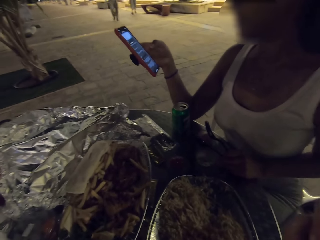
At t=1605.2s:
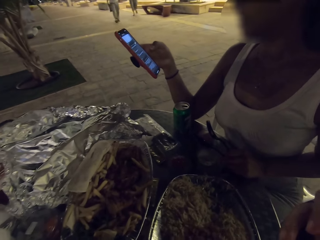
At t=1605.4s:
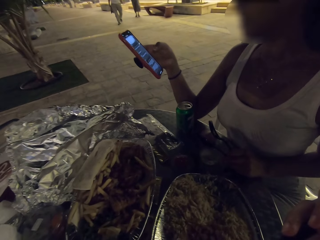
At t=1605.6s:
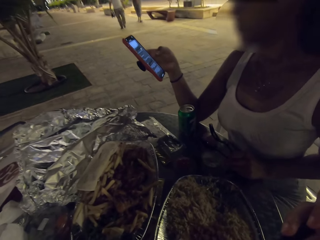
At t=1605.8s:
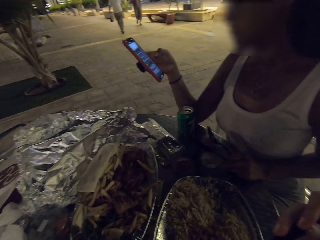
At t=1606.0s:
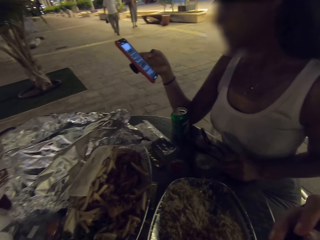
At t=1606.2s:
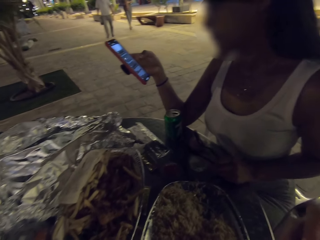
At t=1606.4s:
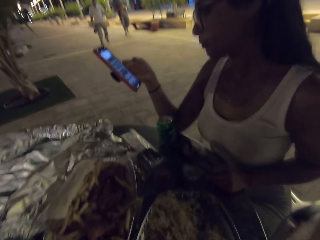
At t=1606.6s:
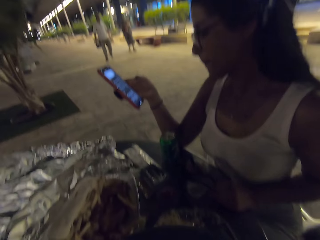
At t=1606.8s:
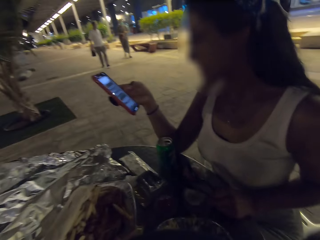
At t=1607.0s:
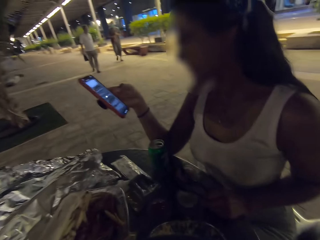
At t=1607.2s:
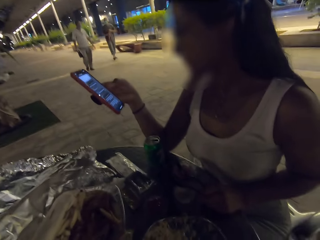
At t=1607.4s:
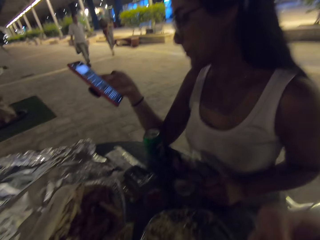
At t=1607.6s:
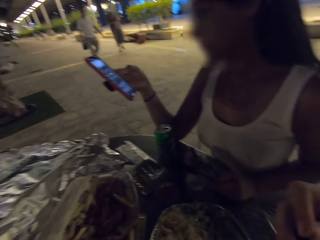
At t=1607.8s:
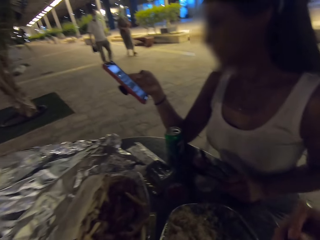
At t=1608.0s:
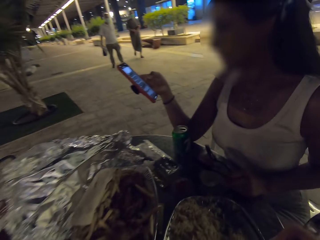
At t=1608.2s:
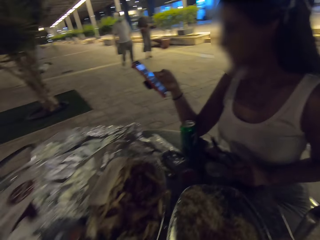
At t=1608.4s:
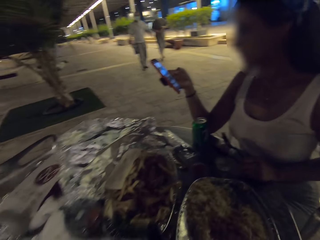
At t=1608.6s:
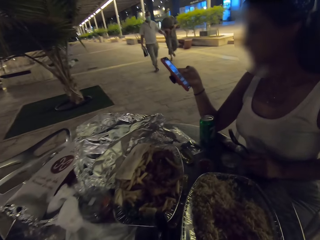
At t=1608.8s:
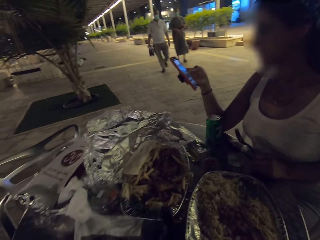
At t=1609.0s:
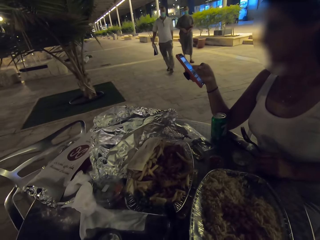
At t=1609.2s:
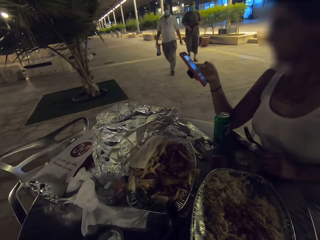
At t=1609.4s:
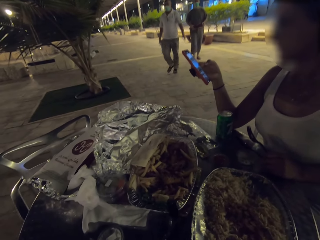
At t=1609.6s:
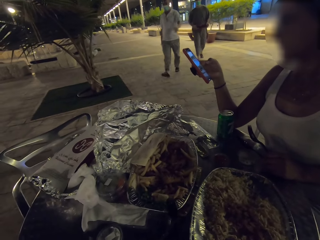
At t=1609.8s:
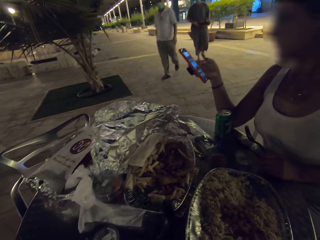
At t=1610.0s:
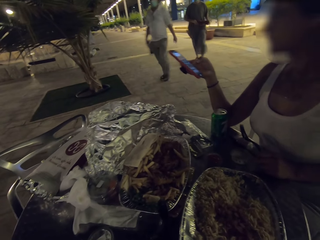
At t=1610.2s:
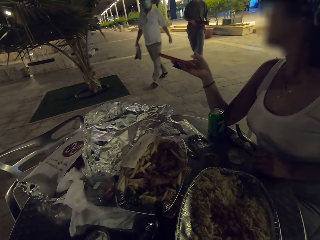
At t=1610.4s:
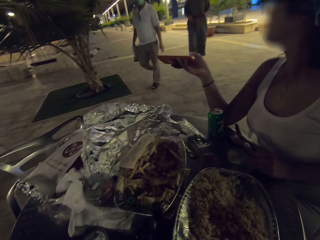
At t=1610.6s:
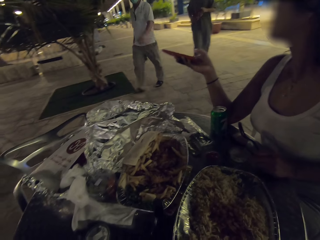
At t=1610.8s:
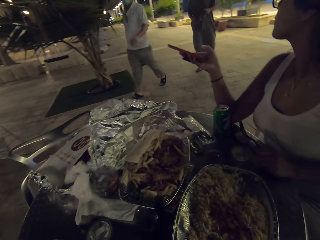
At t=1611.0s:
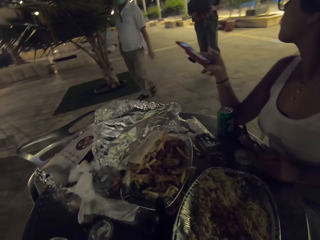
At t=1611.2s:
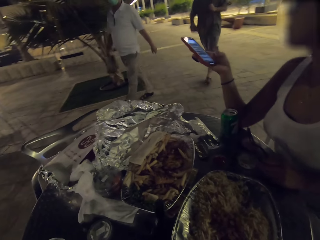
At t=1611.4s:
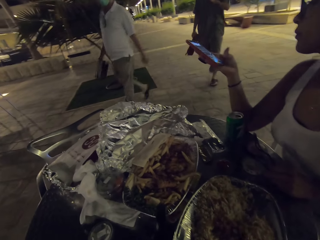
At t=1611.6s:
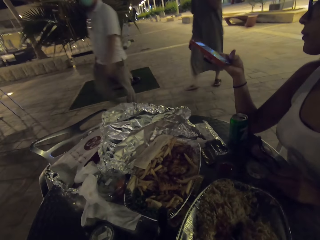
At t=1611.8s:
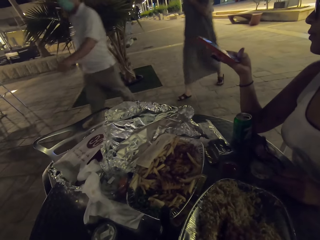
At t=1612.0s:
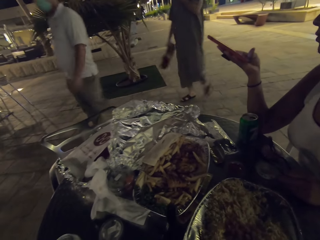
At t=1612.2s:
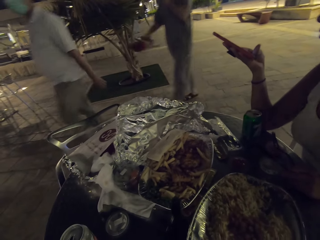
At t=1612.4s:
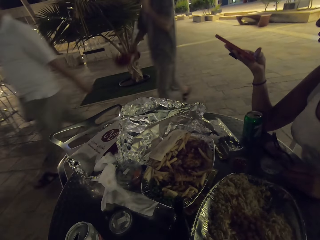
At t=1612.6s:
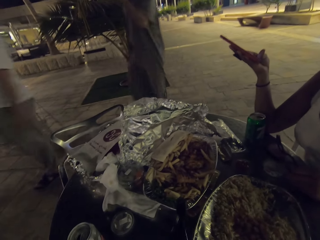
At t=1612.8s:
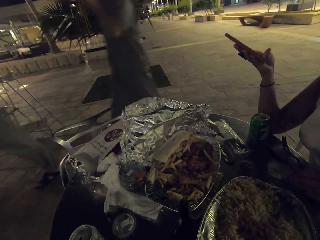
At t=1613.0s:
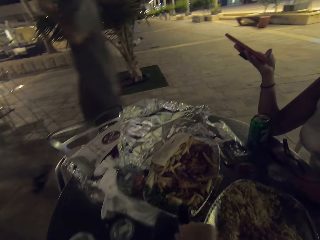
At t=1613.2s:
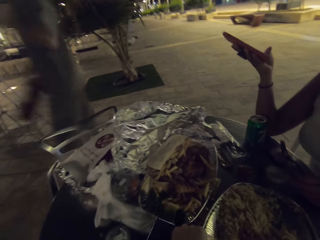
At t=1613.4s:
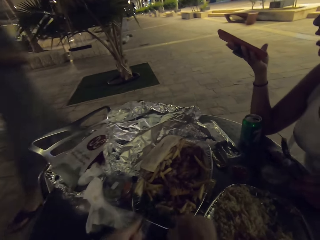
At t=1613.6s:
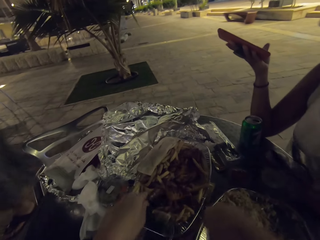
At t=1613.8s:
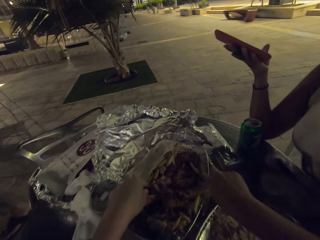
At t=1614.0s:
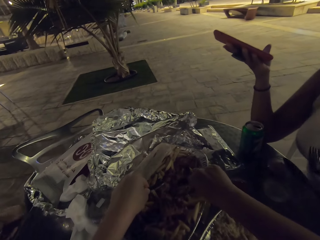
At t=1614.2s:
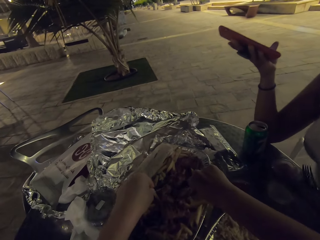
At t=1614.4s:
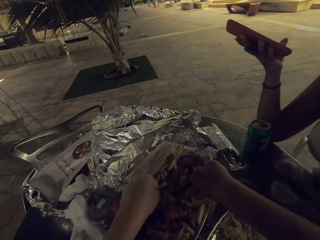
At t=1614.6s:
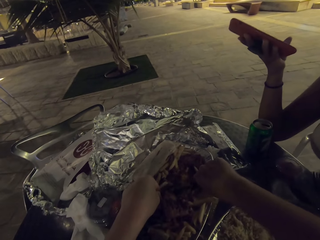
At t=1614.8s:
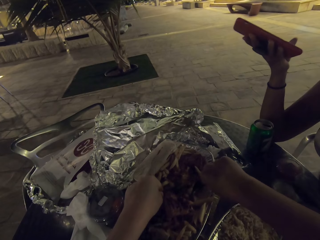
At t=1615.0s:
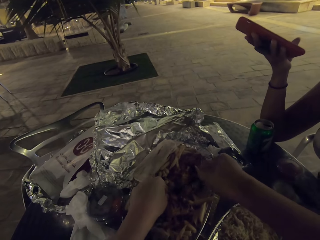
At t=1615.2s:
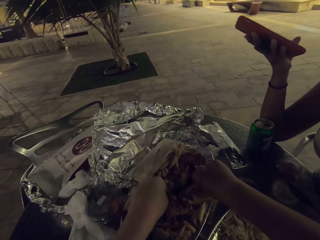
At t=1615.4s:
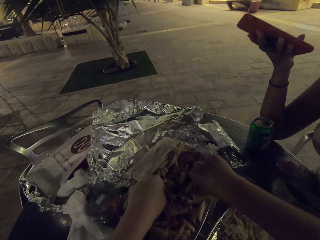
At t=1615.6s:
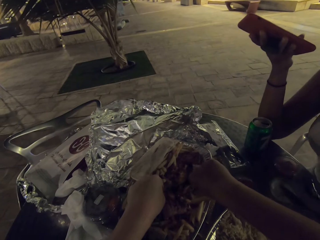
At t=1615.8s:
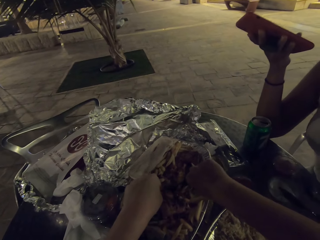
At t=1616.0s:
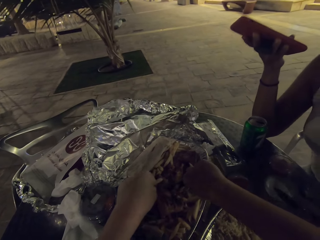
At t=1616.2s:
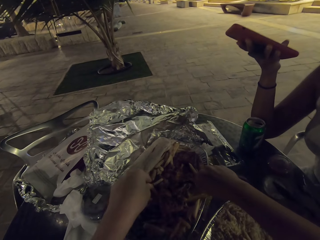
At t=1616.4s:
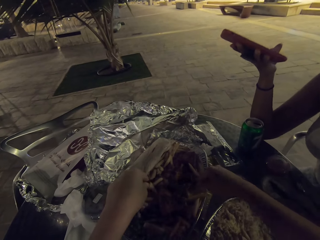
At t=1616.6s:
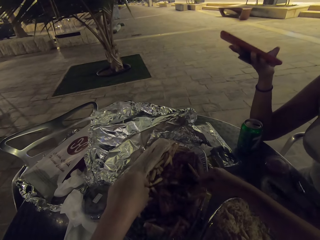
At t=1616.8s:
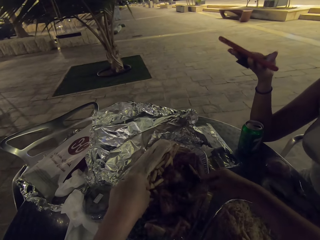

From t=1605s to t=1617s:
A person scrolls the phone.

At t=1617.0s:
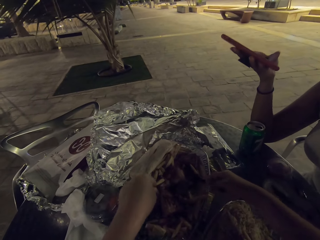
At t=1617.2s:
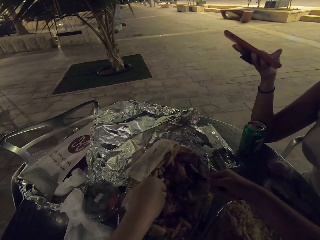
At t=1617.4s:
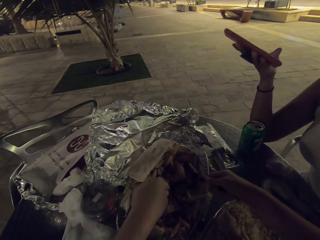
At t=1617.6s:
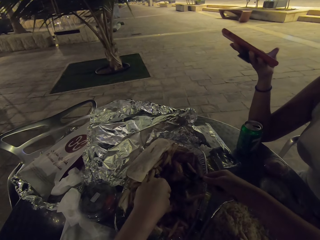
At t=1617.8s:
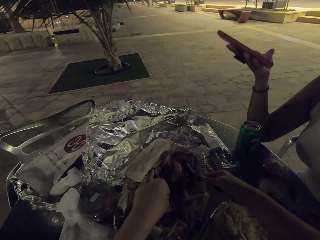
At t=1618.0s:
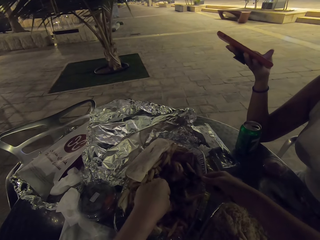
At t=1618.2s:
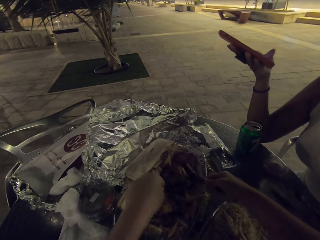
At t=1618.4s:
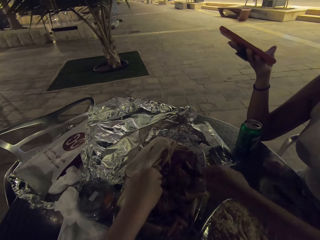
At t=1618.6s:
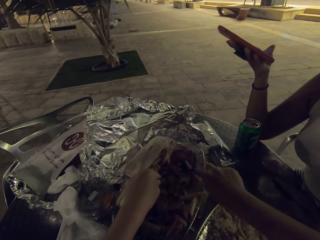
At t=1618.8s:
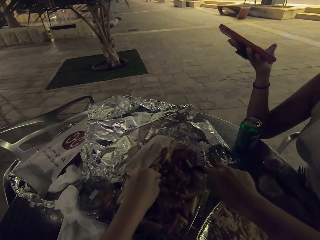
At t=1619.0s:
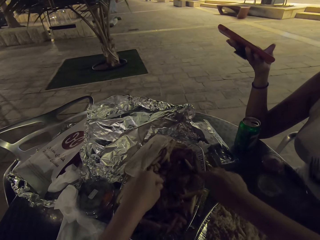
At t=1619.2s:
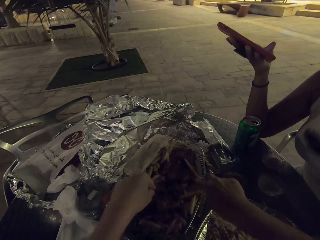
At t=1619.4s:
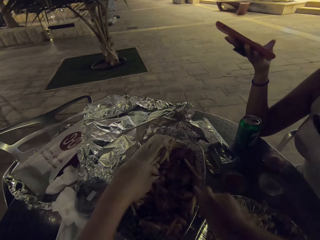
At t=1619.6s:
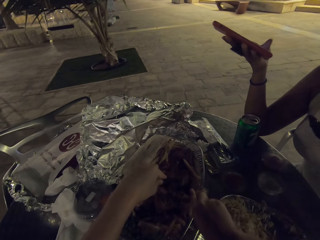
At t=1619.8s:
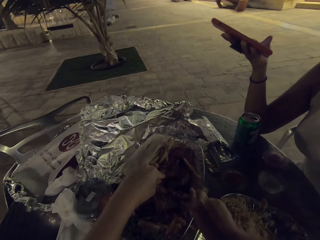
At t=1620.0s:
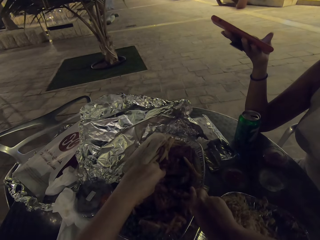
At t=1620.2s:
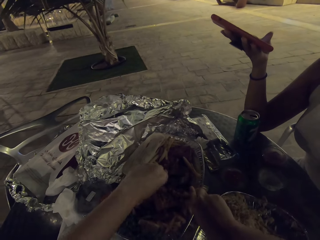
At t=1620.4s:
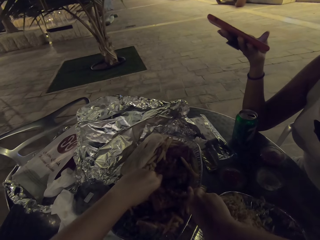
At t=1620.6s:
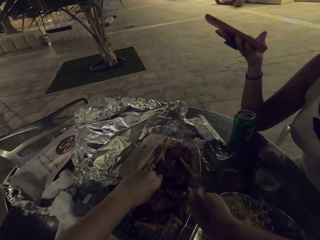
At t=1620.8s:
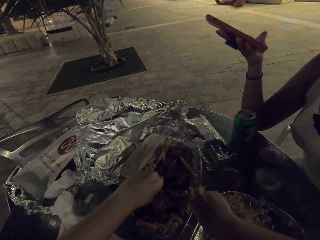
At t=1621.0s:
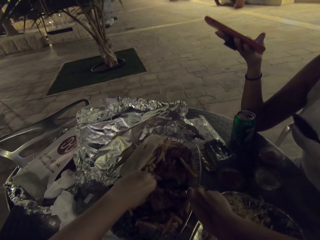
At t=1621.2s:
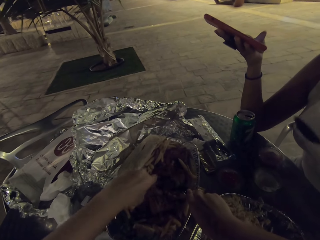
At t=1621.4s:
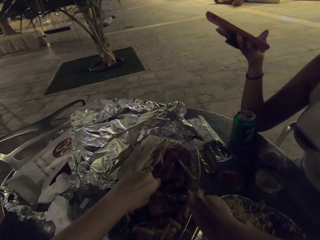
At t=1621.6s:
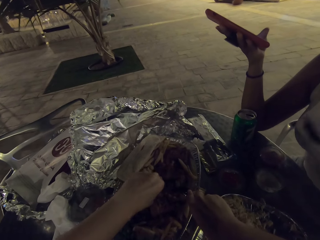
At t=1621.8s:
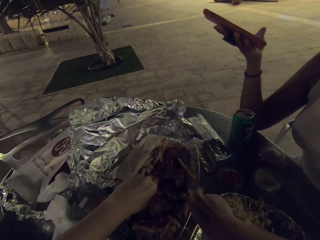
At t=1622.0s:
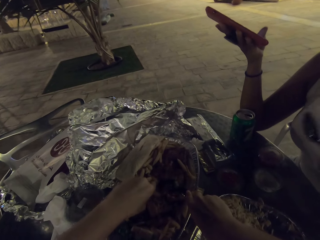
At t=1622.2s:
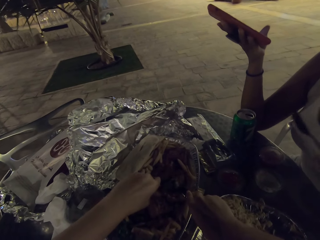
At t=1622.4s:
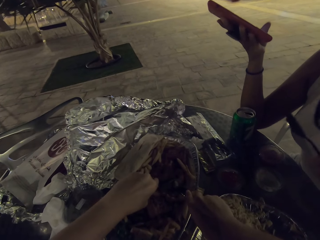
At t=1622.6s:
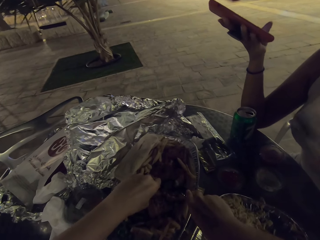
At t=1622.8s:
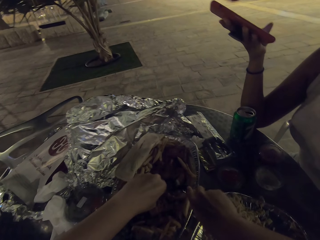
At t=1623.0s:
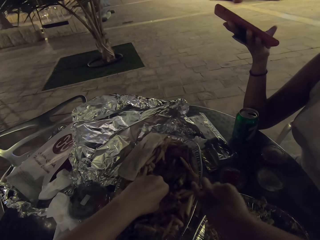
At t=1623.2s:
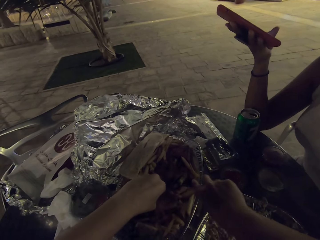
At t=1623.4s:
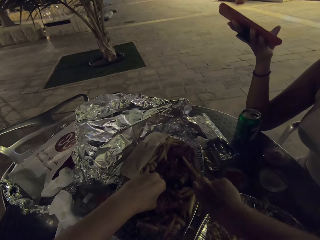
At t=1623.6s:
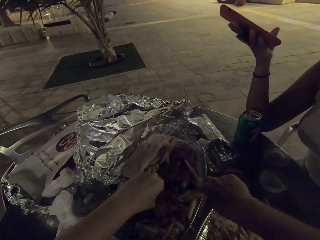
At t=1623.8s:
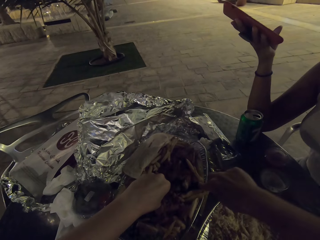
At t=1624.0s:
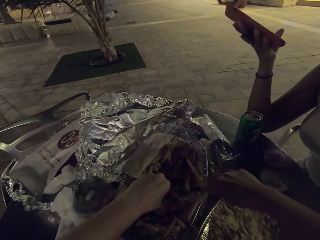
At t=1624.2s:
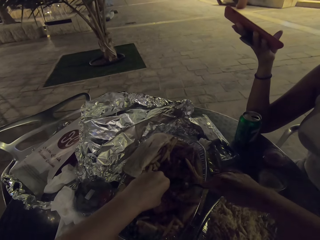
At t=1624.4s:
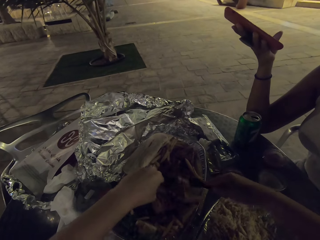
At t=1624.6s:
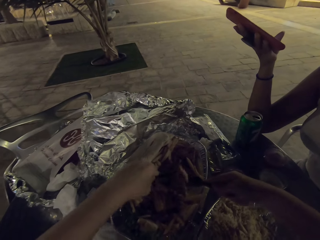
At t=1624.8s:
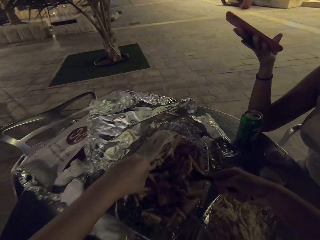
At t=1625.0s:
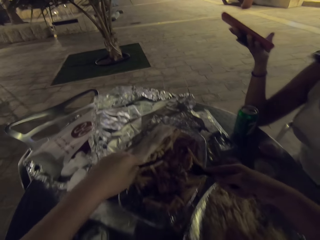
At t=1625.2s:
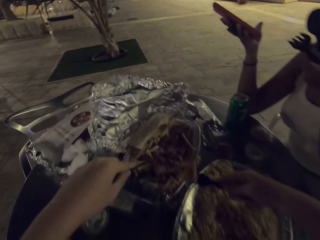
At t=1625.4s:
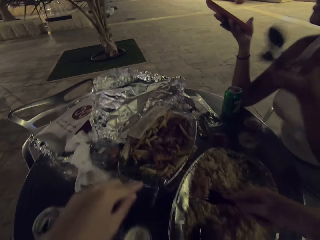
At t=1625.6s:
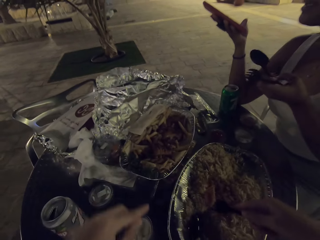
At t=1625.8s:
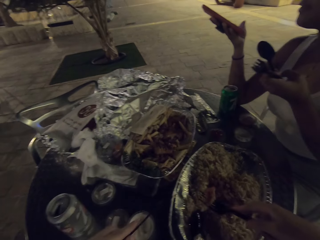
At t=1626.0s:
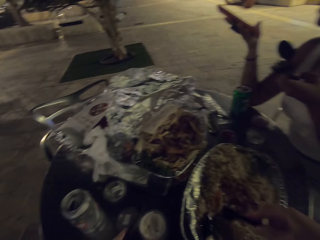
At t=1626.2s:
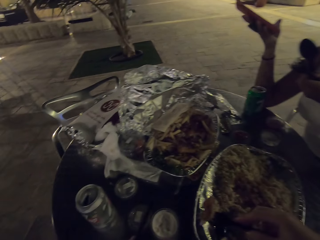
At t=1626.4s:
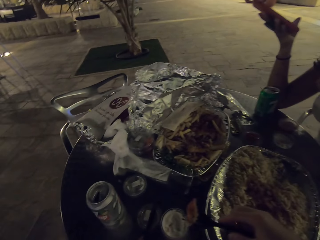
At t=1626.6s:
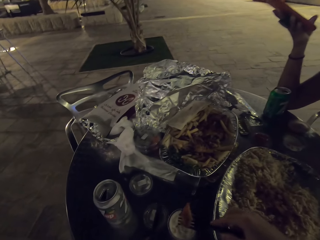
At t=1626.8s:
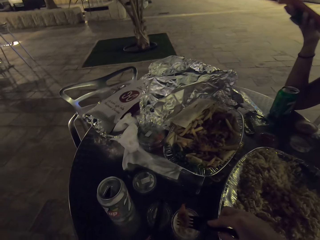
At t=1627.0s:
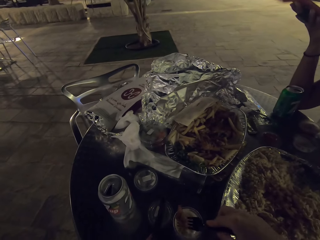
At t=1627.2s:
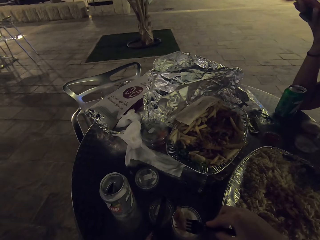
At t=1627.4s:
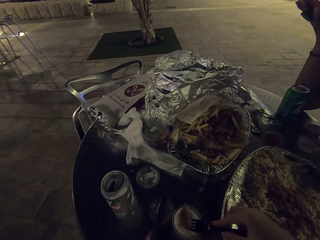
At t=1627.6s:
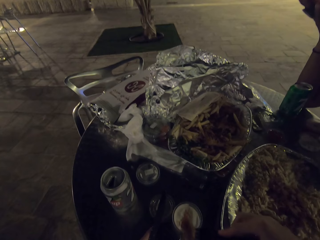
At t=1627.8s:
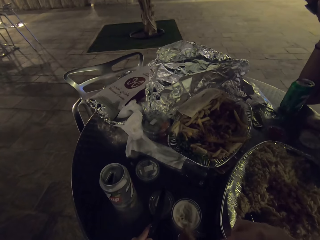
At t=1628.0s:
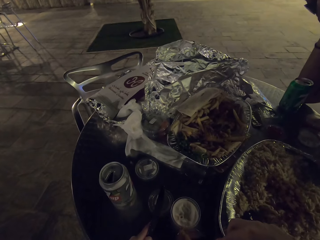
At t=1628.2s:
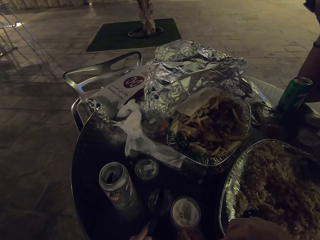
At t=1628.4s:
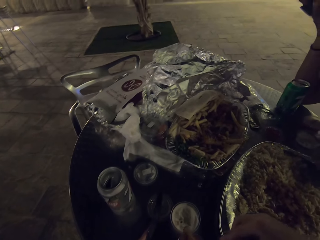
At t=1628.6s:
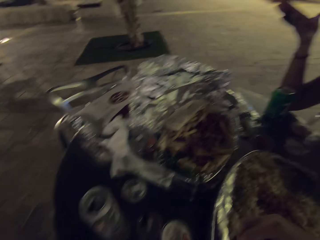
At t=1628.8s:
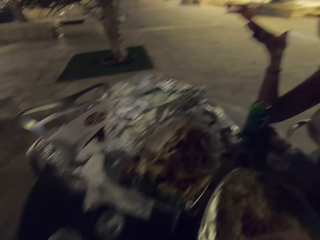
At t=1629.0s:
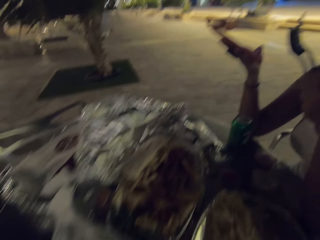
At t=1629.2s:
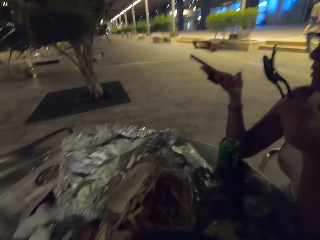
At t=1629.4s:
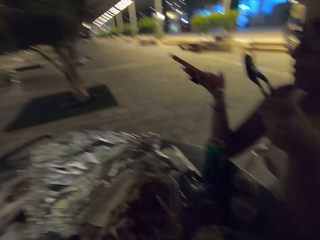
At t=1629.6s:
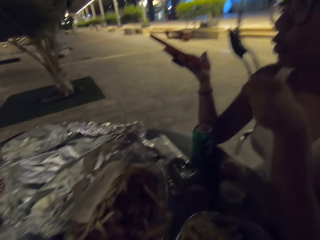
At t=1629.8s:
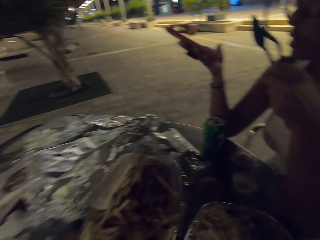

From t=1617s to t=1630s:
The camera wearer eats the food on the table. They dip the steak in the cream.
